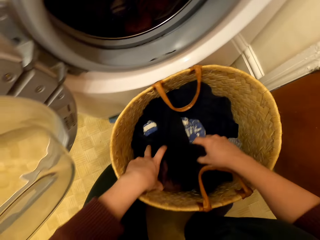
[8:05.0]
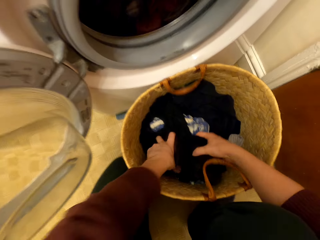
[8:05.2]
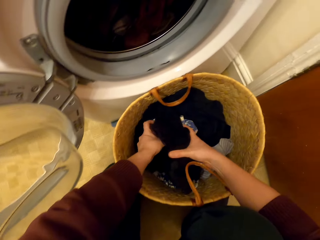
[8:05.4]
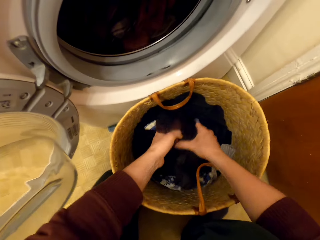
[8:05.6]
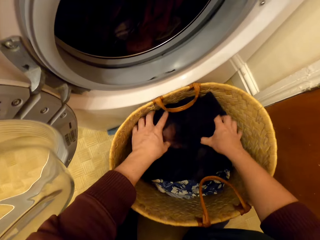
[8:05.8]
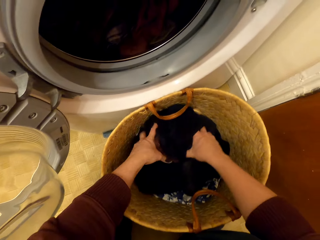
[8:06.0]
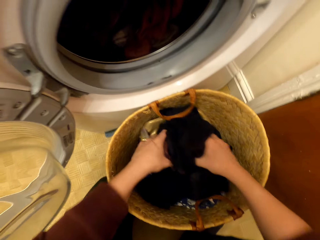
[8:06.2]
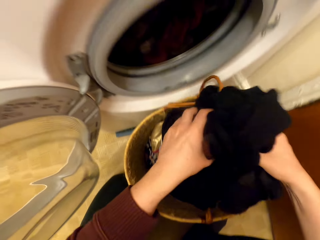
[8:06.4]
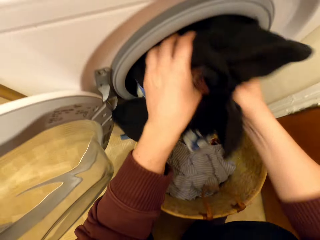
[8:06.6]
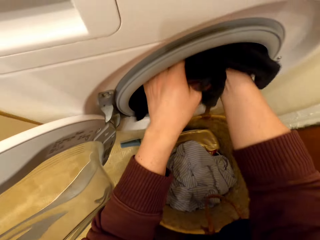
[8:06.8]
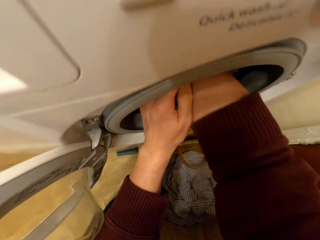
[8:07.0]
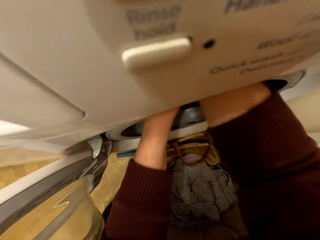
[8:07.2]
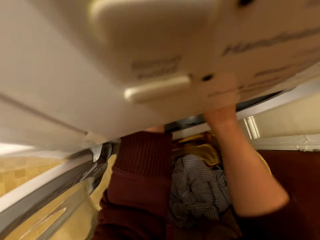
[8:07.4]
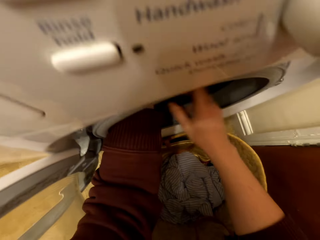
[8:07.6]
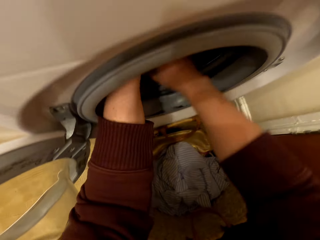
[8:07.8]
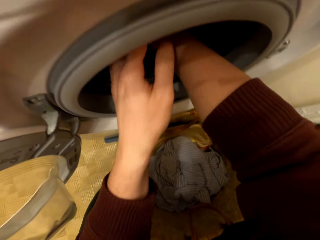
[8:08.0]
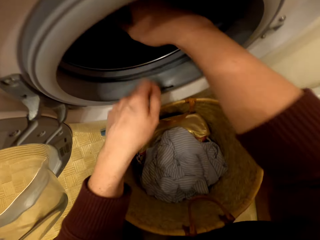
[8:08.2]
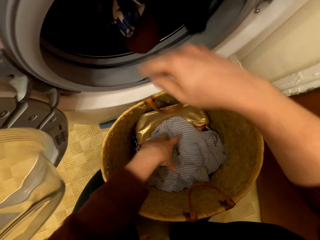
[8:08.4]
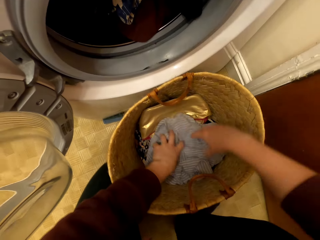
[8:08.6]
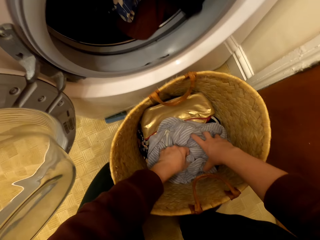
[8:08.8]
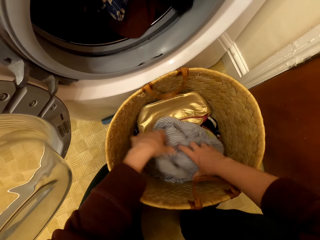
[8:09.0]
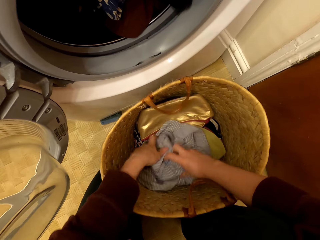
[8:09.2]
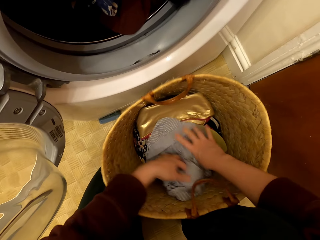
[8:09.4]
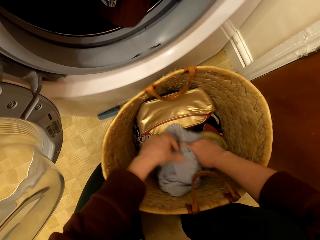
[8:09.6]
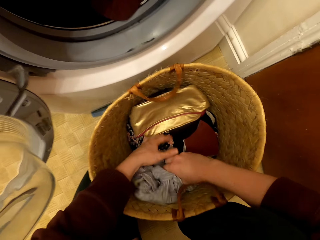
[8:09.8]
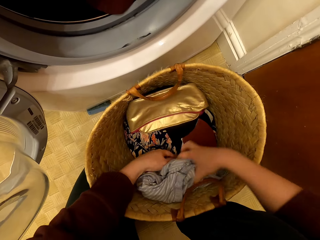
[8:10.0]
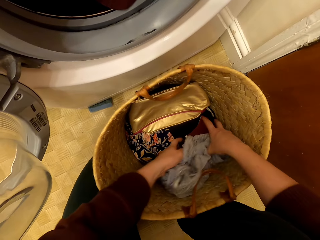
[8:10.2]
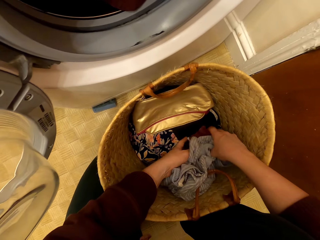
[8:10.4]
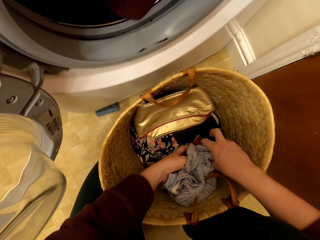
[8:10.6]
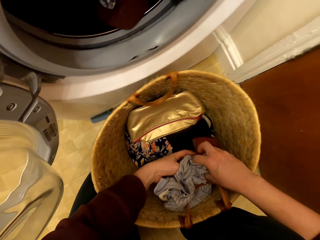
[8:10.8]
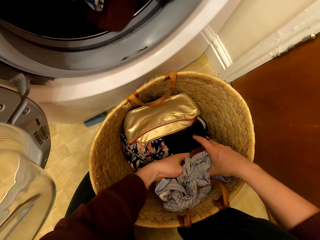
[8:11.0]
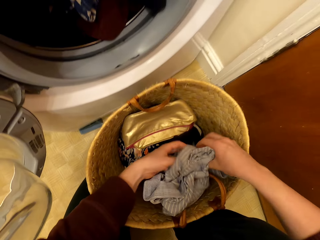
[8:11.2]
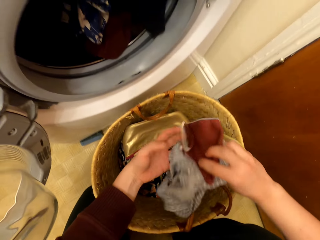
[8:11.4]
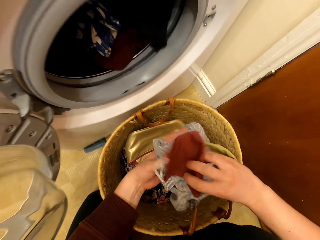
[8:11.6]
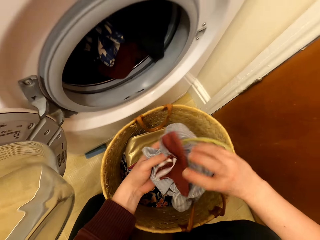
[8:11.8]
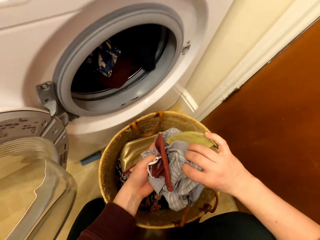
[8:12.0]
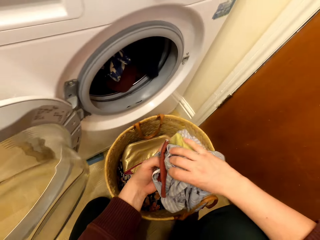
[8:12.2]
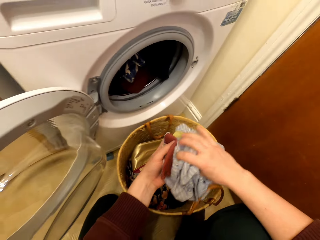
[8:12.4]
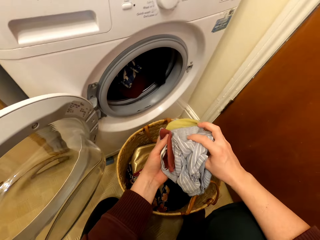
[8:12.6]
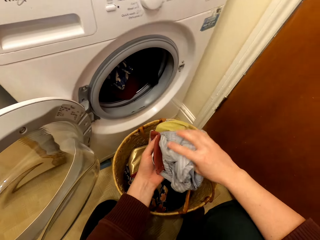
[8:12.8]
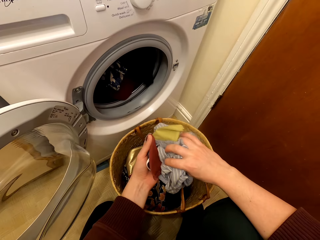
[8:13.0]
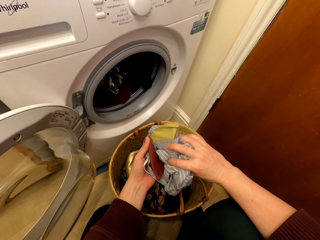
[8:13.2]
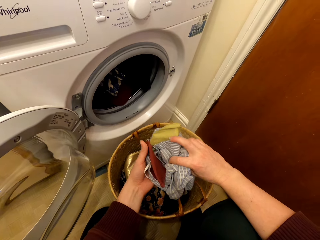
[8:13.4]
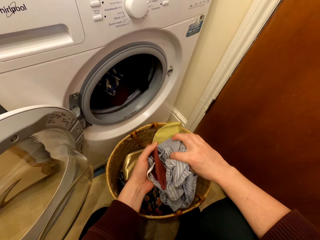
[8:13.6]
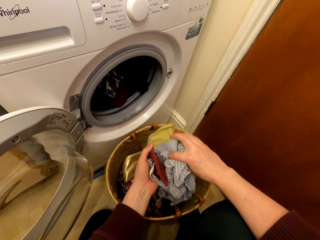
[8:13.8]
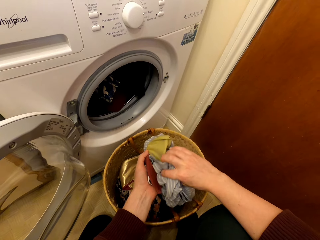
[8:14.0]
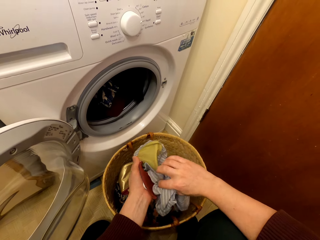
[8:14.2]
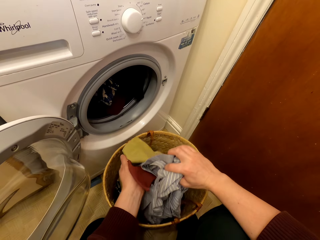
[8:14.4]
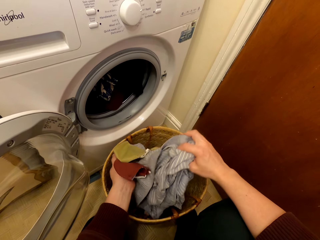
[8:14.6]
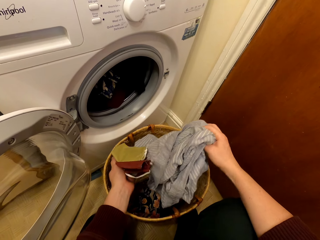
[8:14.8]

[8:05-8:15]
The camera wearer takes more clothes from the basket. They put the clothes in the washing machine. They take more clothes from the basket. They look on the clothes.

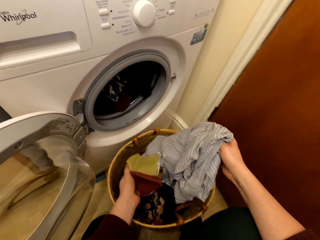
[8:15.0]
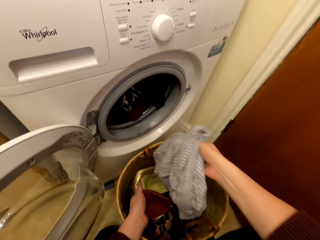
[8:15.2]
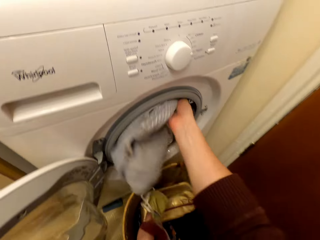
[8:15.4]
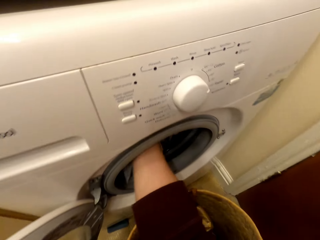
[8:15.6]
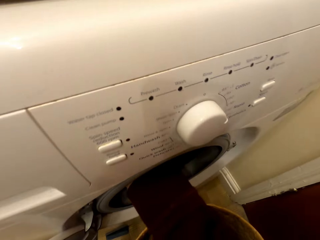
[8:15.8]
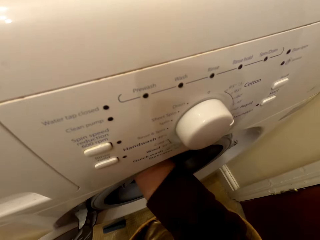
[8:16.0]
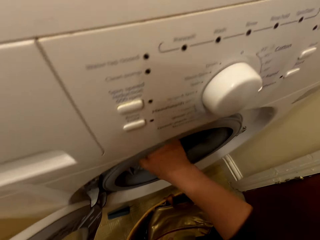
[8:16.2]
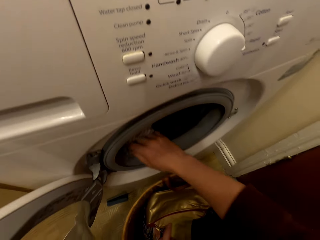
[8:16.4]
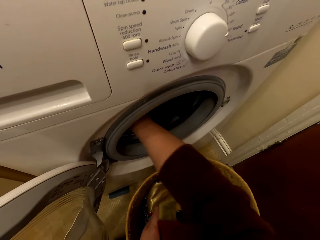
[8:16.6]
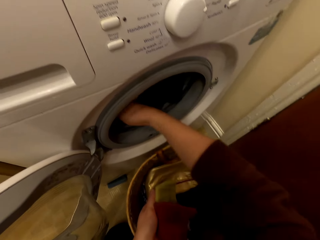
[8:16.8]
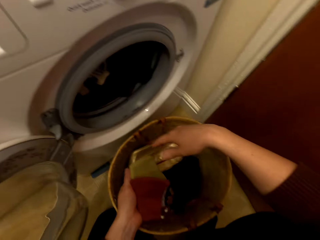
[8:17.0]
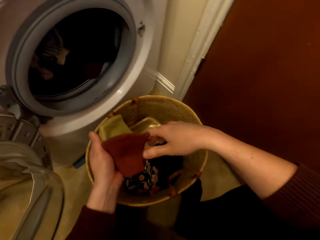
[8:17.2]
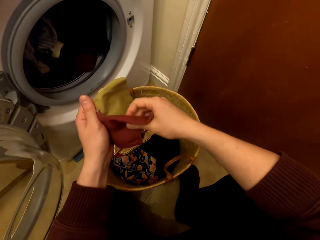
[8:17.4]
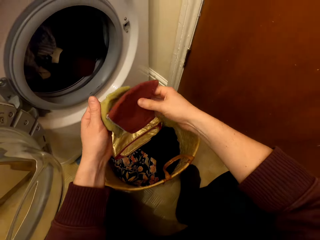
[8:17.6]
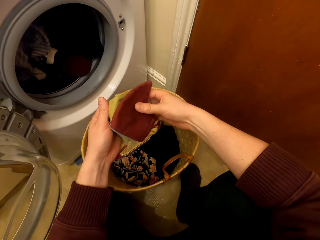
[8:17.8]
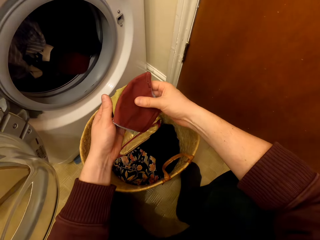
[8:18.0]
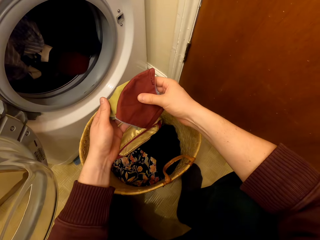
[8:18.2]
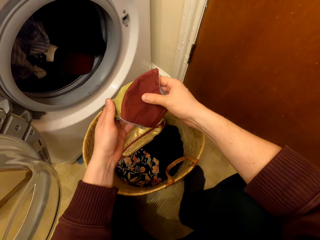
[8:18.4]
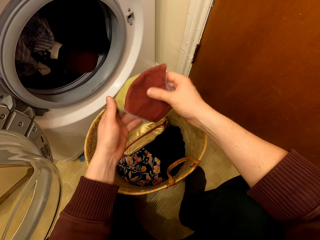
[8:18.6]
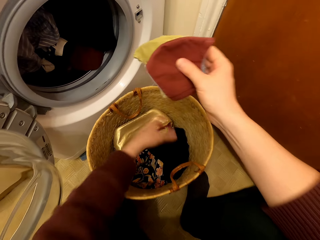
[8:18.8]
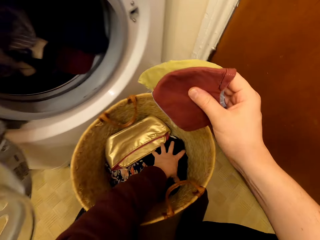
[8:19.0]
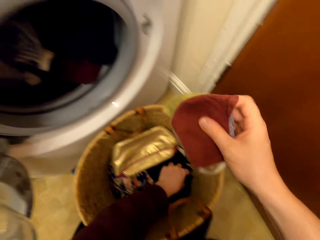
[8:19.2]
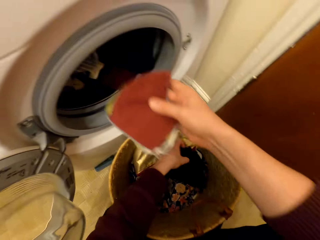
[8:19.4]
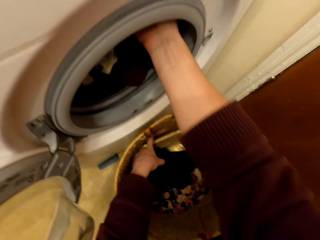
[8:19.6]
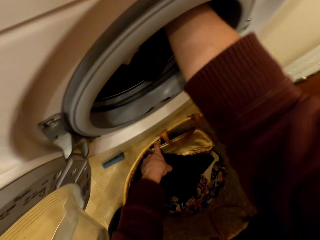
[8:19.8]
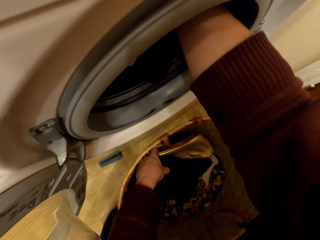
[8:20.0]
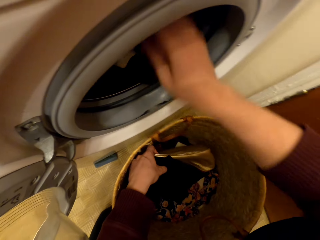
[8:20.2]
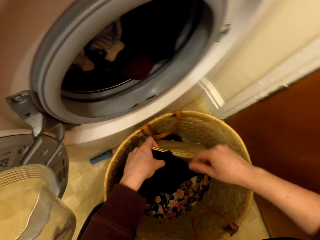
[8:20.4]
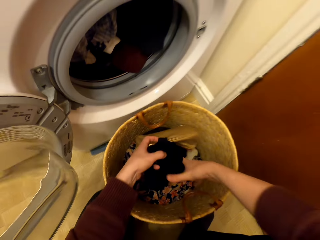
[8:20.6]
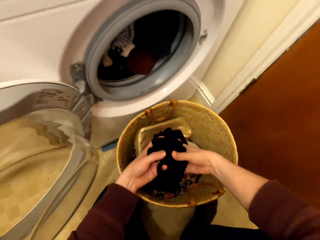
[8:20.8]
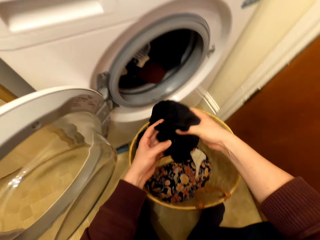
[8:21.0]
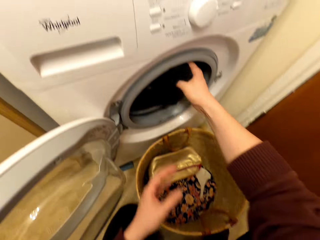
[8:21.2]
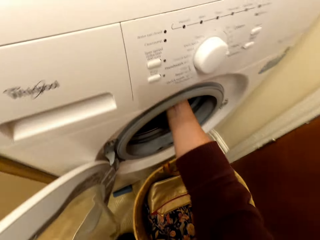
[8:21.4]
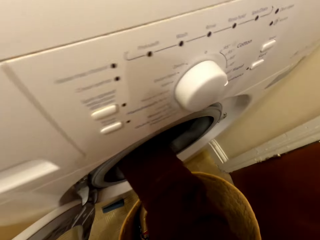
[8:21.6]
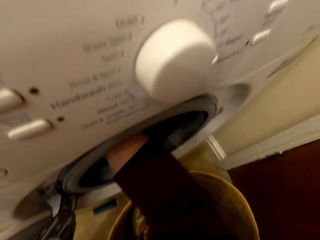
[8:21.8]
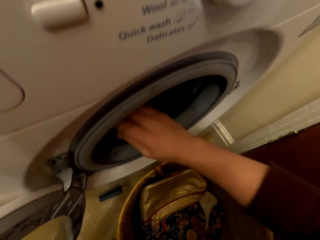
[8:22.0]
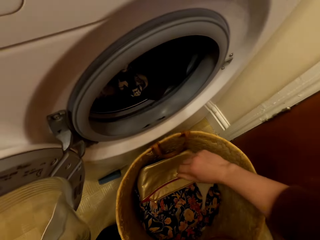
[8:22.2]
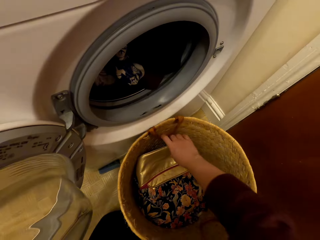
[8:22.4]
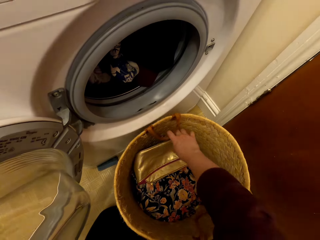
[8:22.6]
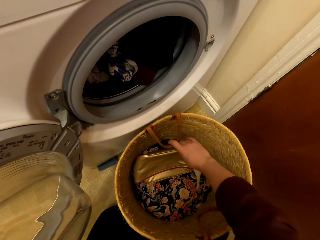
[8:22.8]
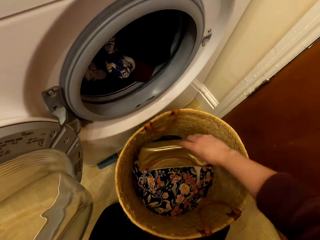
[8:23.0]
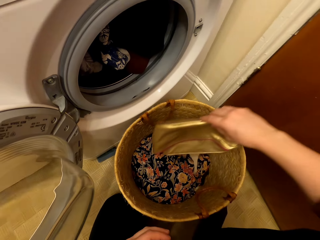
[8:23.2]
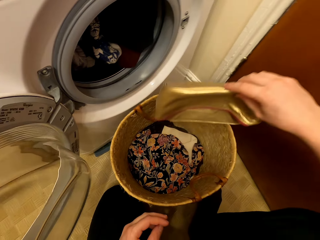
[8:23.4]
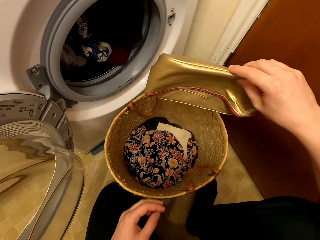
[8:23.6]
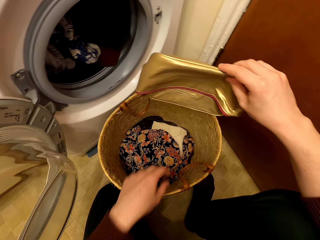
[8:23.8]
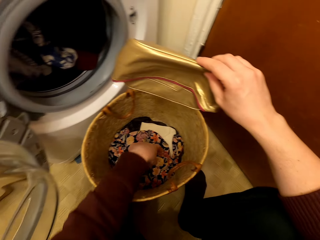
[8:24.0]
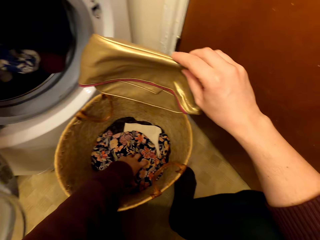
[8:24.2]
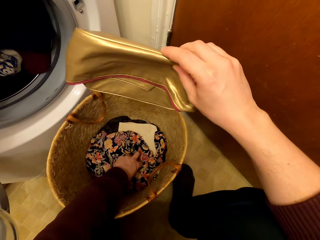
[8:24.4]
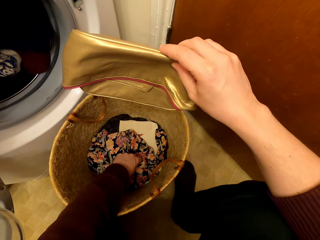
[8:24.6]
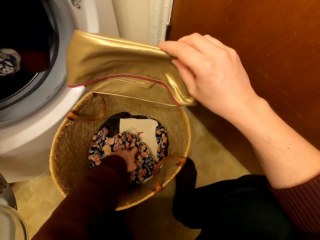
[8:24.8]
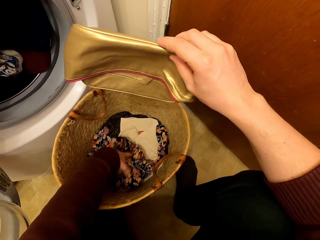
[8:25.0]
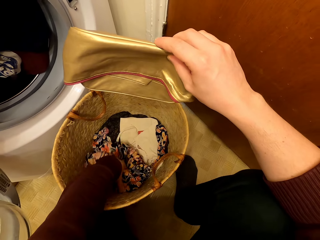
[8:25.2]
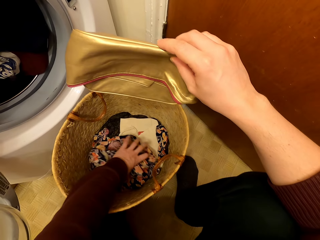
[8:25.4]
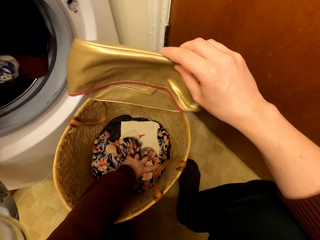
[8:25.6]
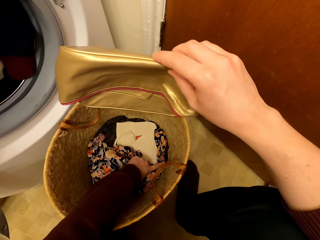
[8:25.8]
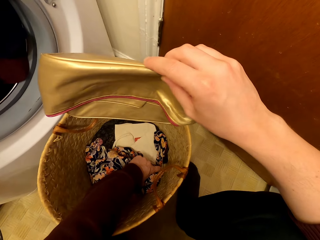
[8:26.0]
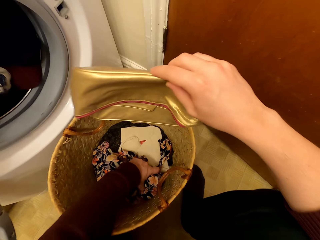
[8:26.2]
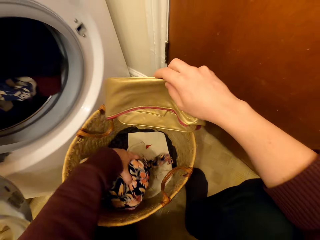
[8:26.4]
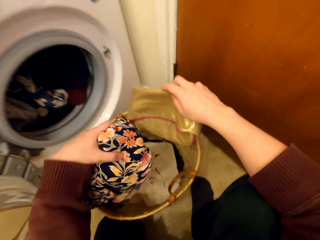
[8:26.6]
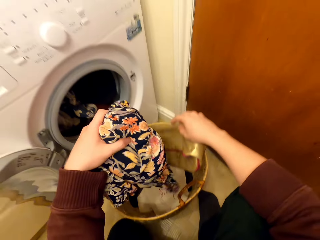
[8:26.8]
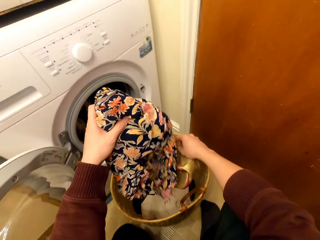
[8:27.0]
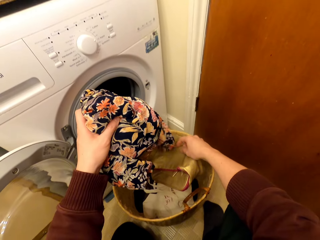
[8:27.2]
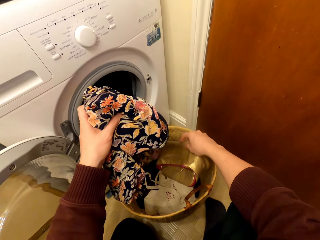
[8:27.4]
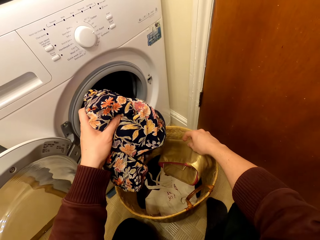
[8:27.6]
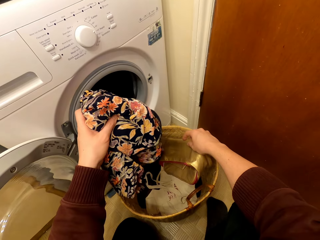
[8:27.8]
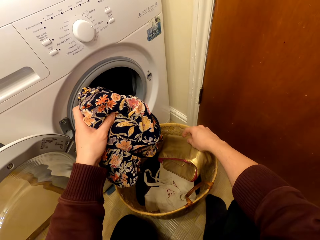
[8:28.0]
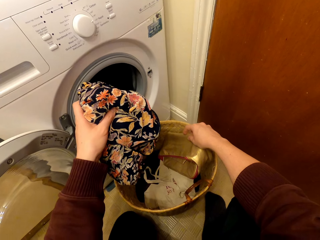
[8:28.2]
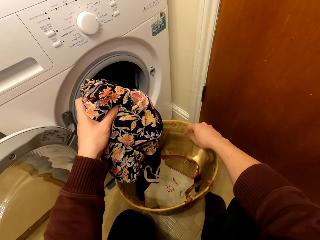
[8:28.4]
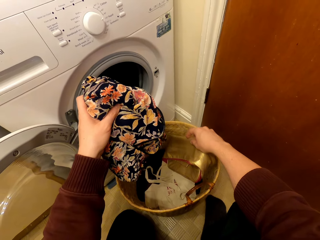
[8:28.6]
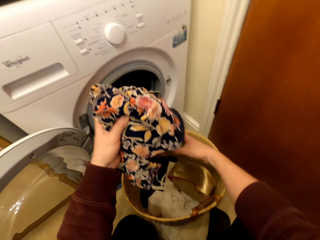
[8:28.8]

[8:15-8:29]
The camera wearer talks to Kerry. They hold some masks with the other hand. They put the clothes in the washing machine. They hold the masks with both hands. They hold the masks with one hand. They put the masks in the washing machine. They take more clothes in the basket. They put the clothes in the washing machine. They take bags from the basket. They take more clothes from the basket.
